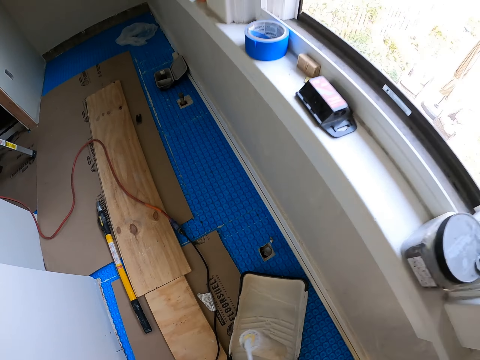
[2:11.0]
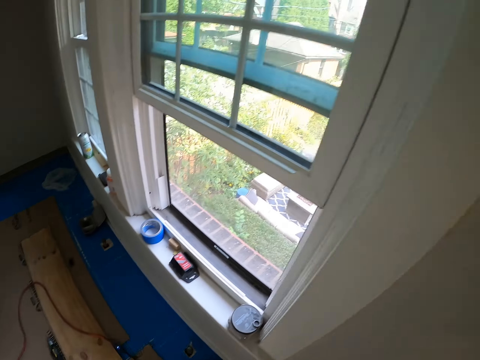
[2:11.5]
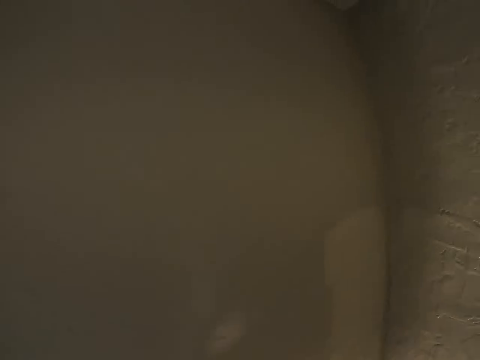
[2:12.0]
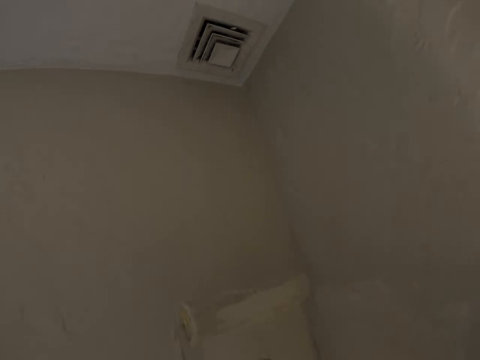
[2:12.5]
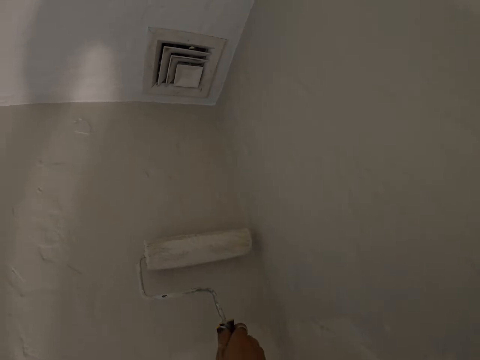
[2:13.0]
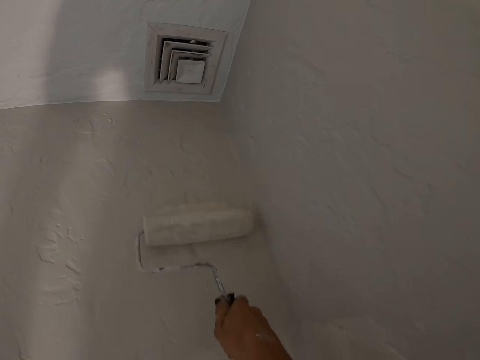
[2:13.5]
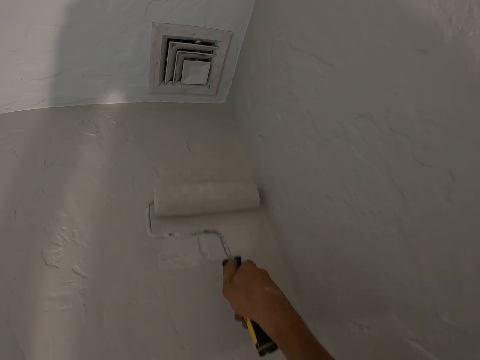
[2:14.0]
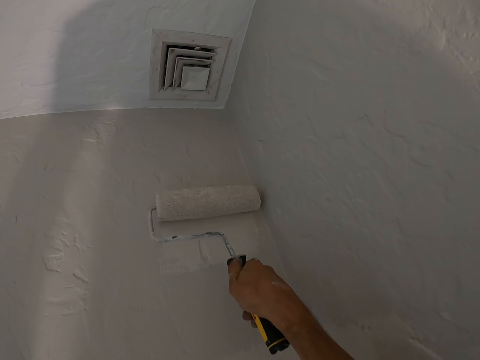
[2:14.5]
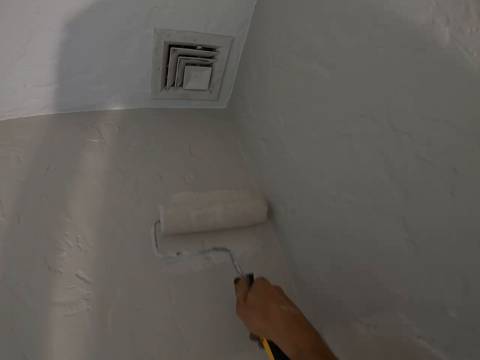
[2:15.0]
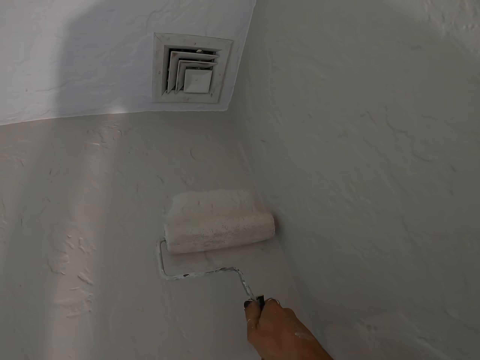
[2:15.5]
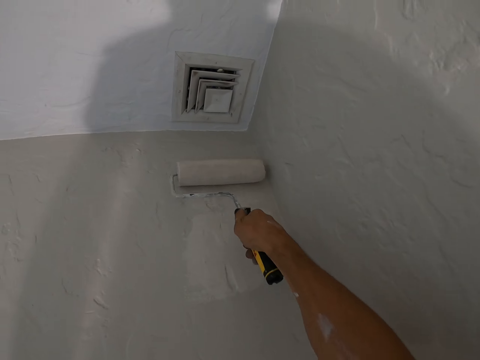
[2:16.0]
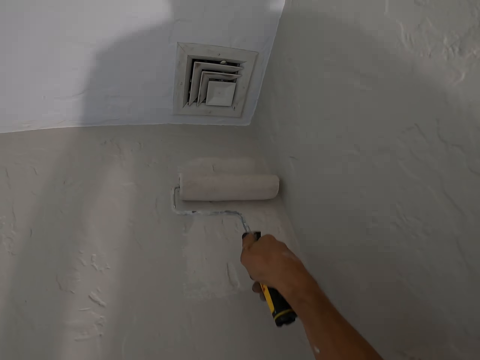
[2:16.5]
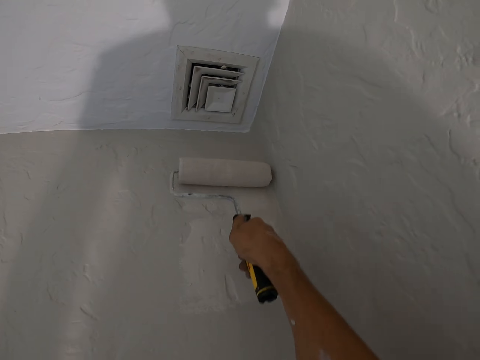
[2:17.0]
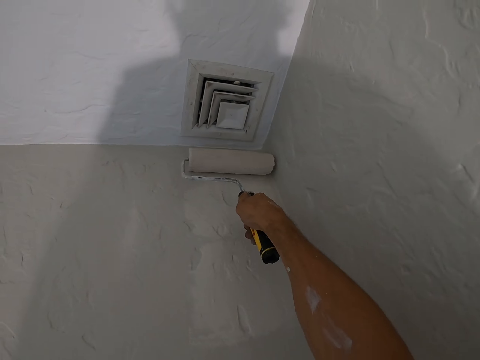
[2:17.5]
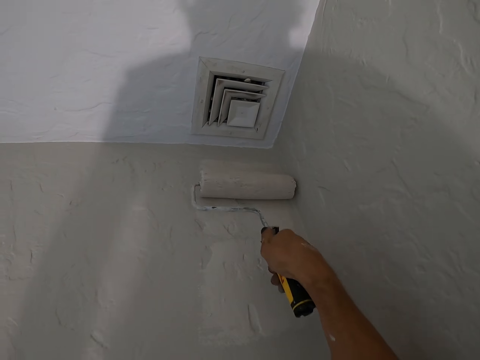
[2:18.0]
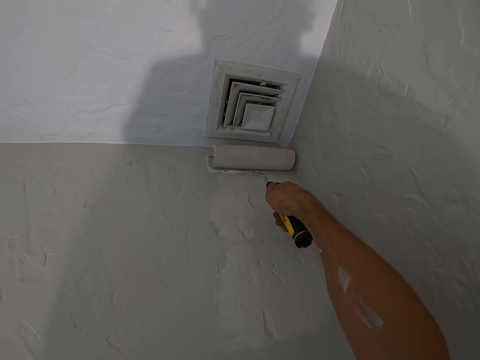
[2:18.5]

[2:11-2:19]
The camera wearer looks around. They paint the wall with the paint roller.

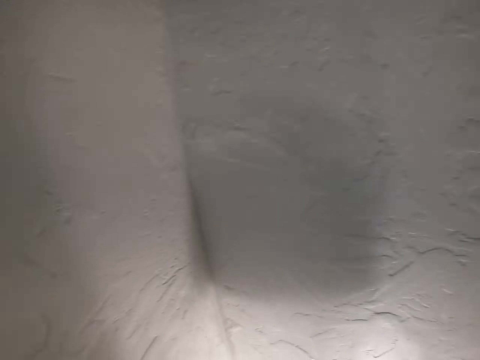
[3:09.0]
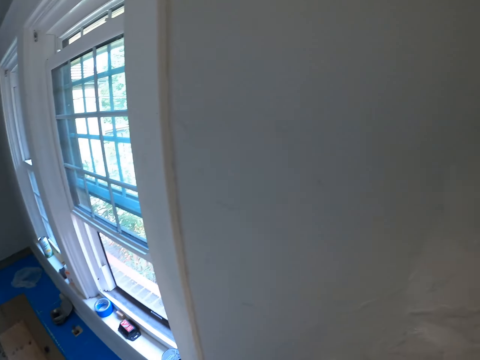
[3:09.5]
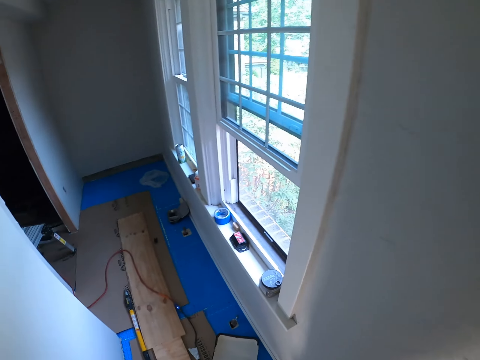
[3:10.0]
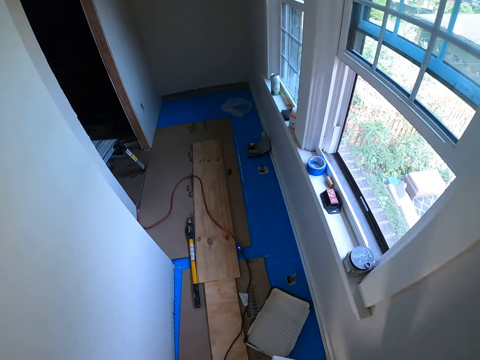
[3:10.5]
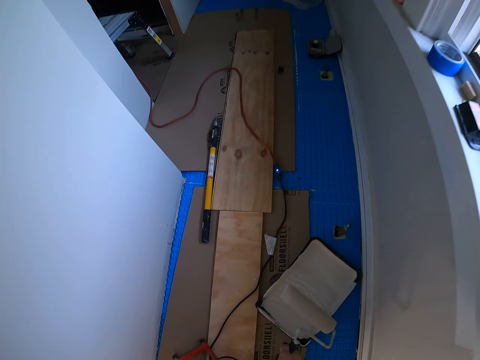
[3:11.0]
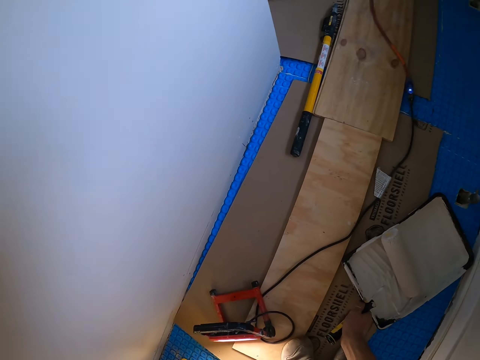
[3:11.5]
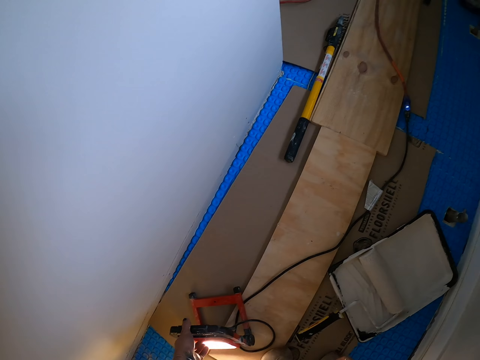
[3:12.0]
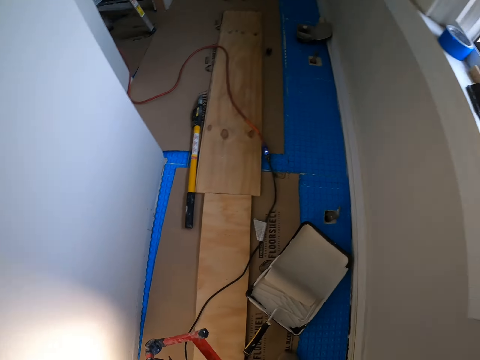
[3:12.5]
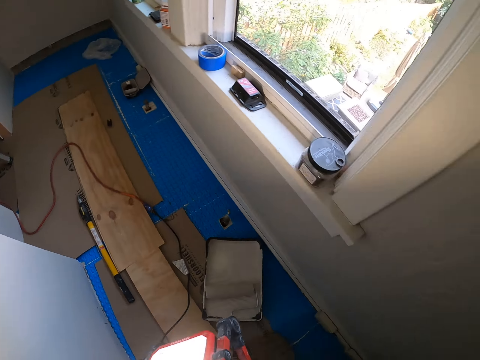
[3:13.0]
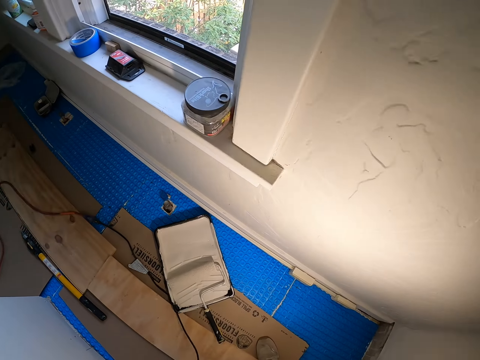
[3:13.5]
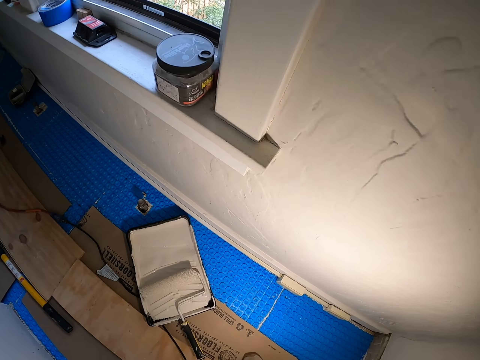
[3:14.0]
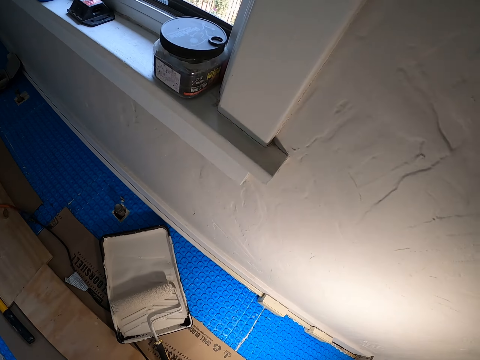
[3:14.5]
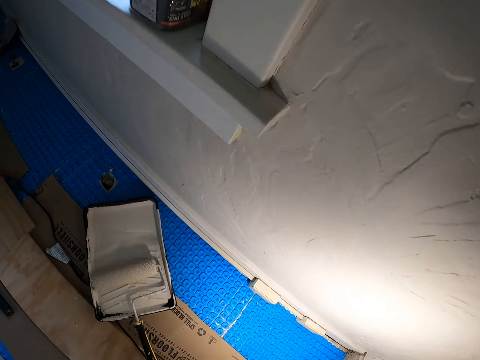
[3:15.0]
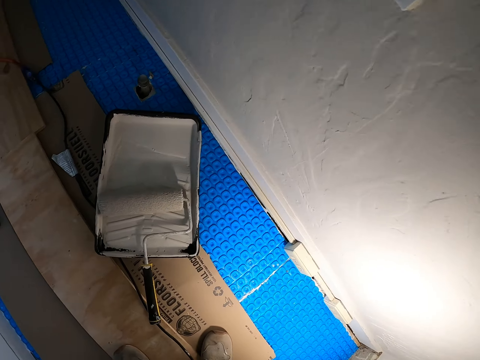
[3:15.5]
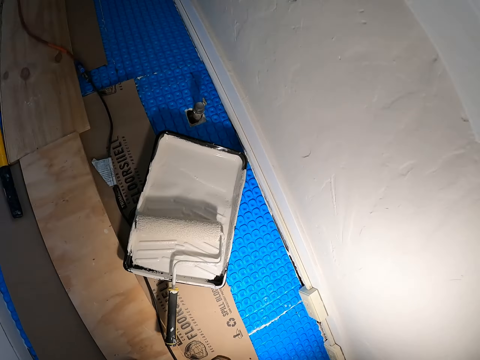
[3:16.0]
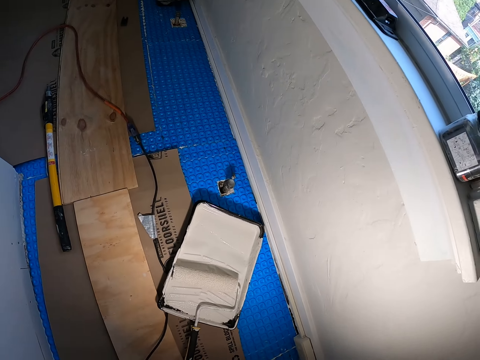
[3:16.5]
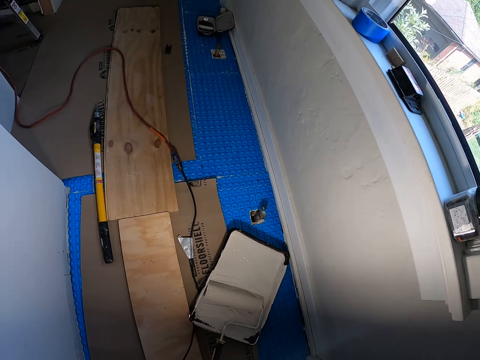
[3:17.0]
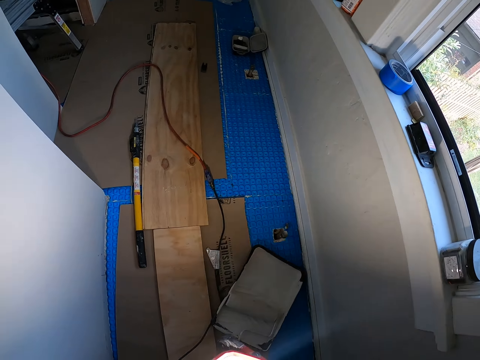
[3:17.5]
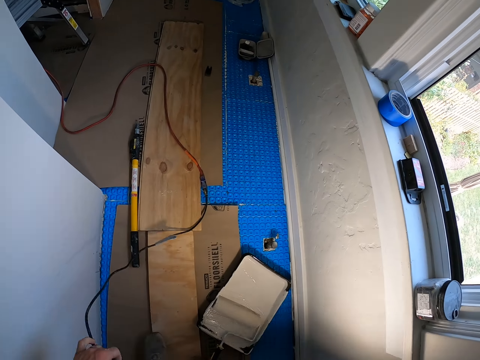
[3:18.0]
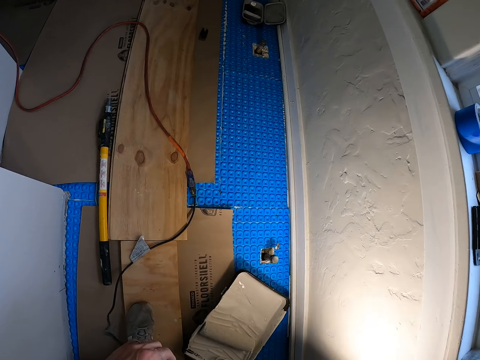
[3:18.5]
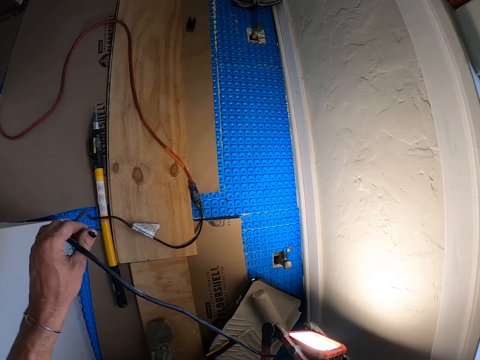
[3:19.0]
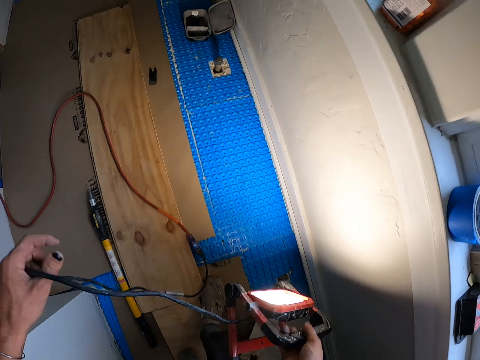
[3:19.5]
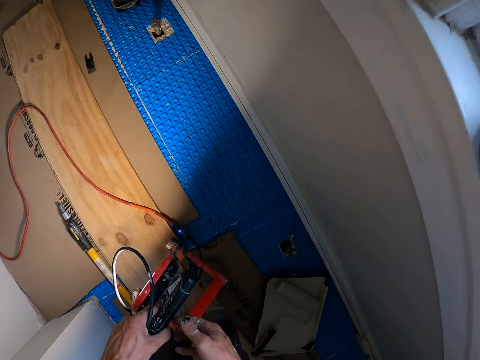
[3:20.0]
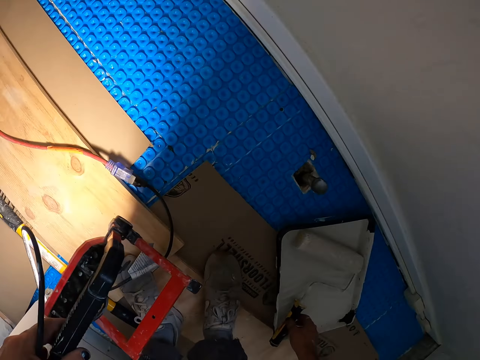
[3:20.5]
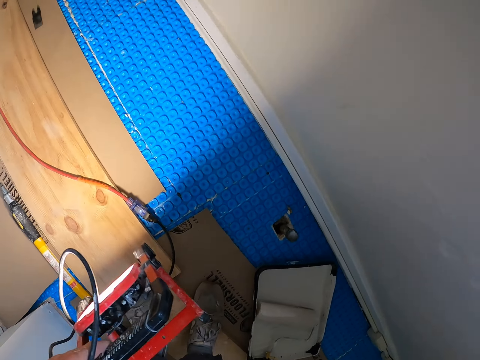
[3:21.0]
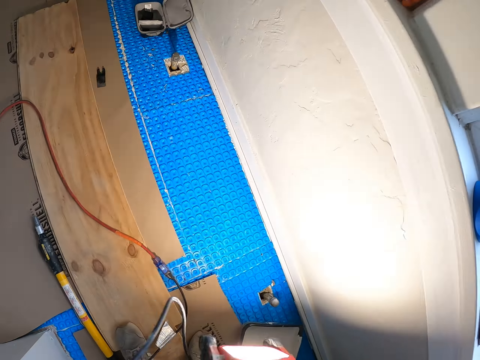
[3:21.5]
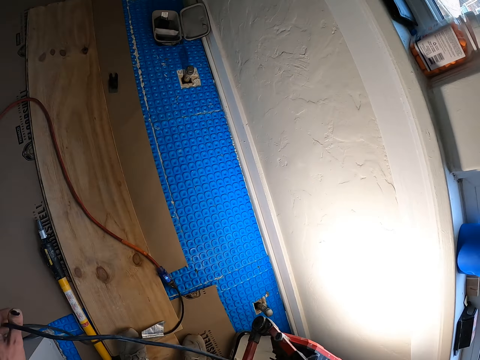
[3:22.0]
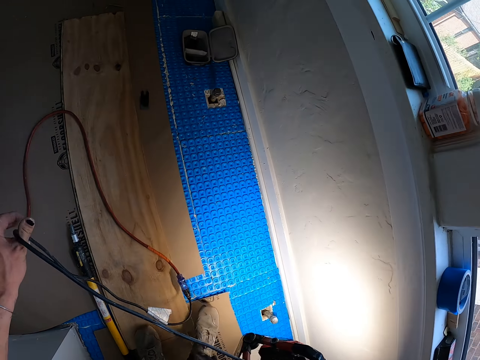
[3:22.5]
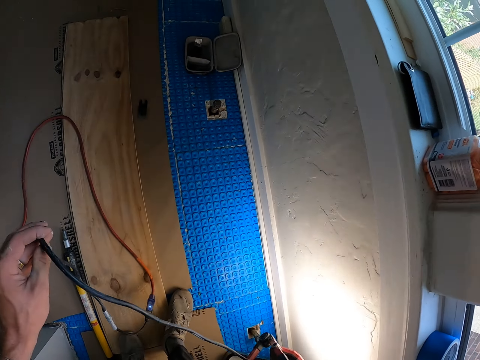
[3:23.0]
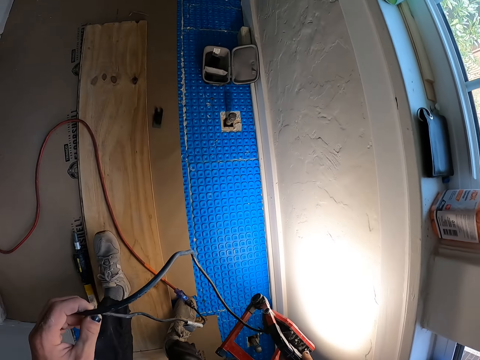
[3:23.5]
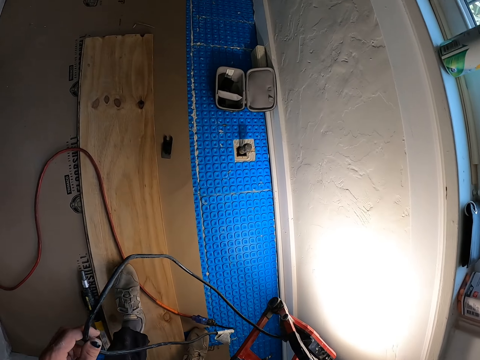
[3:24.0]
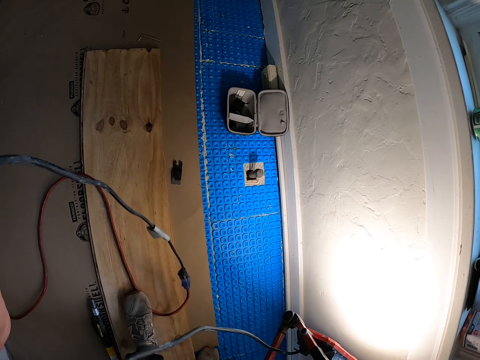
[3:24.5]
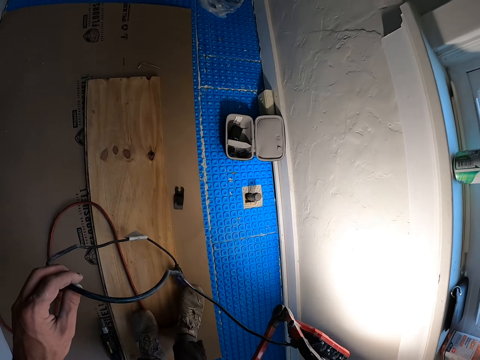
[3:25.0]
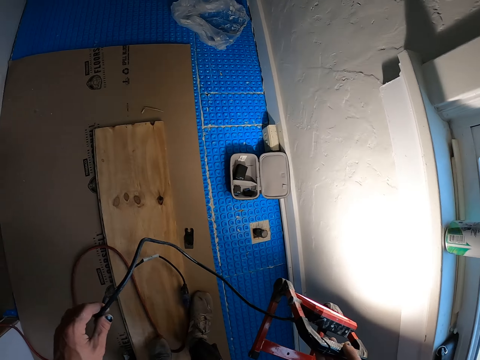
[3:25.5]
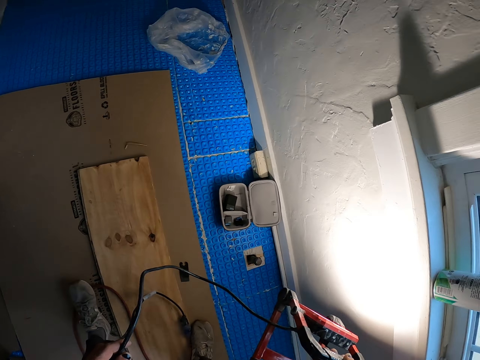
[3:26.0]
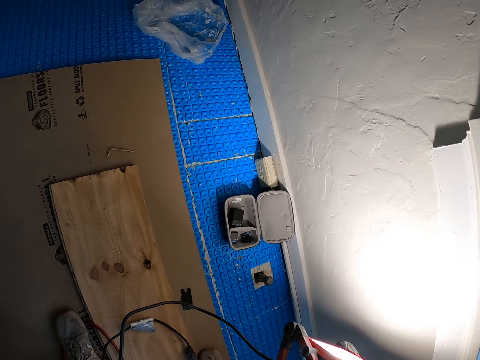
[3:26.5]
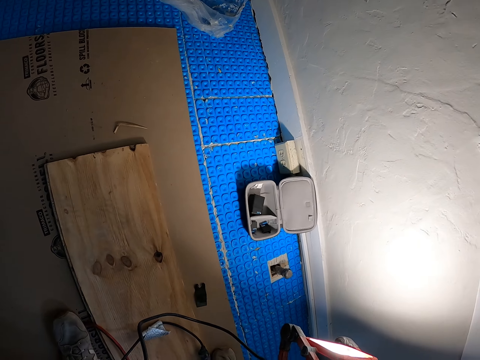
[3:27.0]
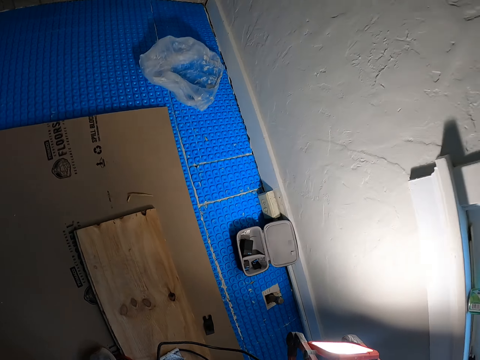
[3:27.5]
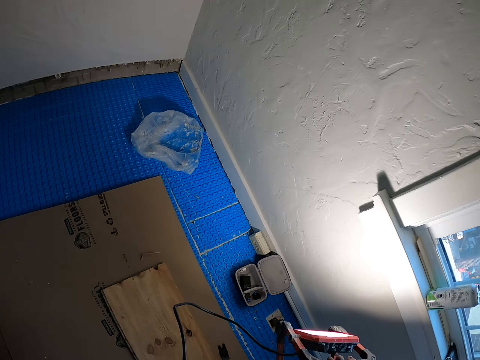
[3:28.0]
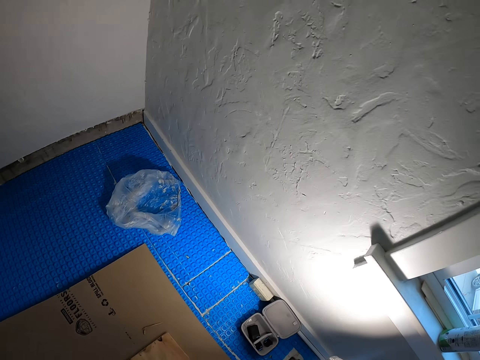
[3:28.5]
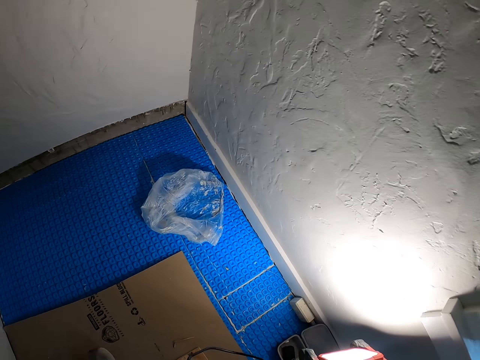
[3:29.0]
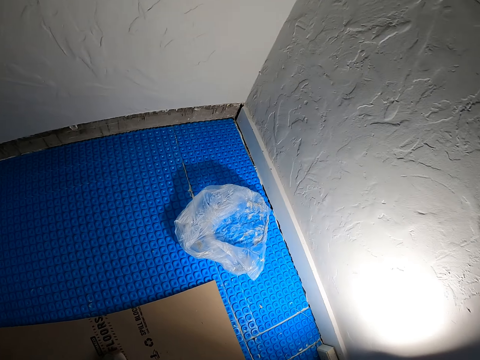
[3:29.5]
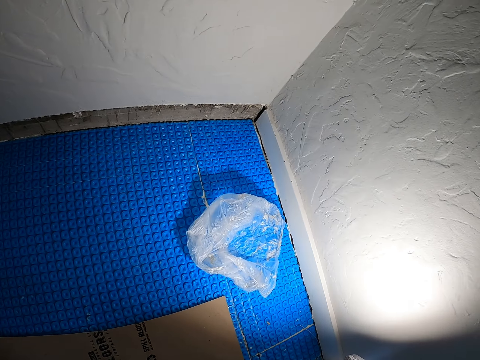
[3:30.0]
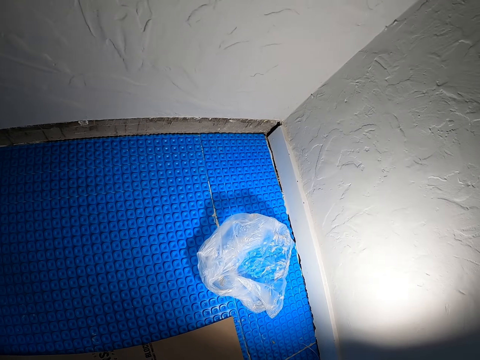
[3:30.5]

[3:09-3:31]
The camera wearer looks around. They place the roller in the tin. They dip down the paint roller on the paint can. They pick up something from the floor. They look around the room. They pick up a light with a hand and adjust the cable with a hand. They hold the portable lamp. They place the light on the other hand. They hold the paint roller. They hold the portable lamp. They adjust the roller with a hand. They place the light on the other hand. They adjust the cable with a hand. They hold the portable lamp. They look around the room walls. They walk around the house.
